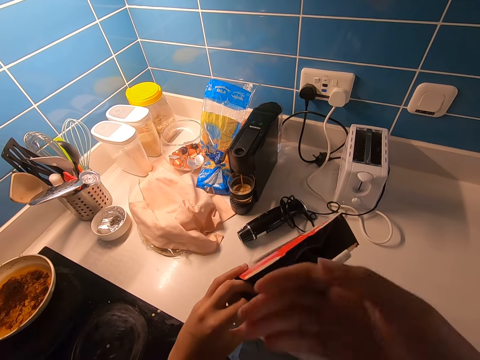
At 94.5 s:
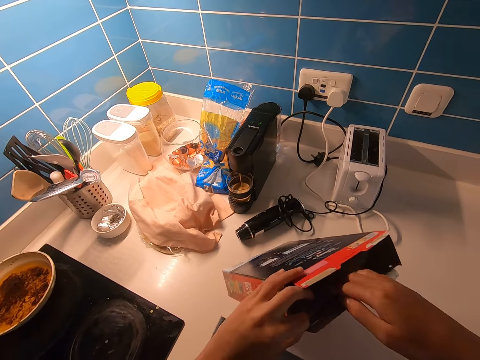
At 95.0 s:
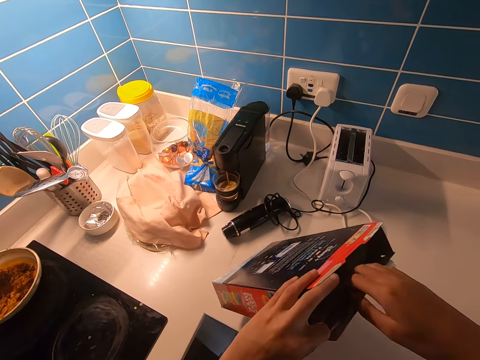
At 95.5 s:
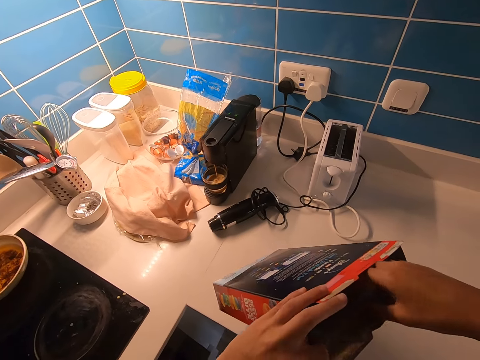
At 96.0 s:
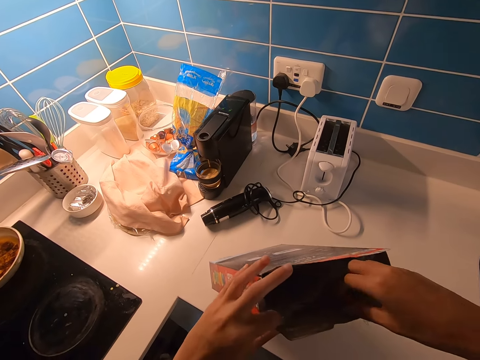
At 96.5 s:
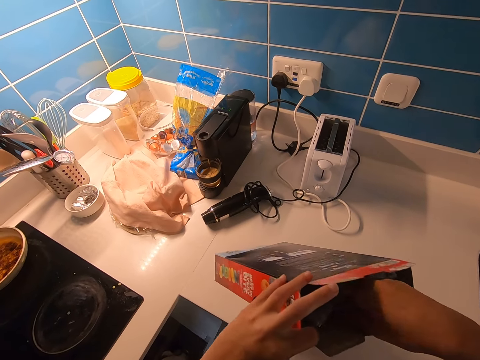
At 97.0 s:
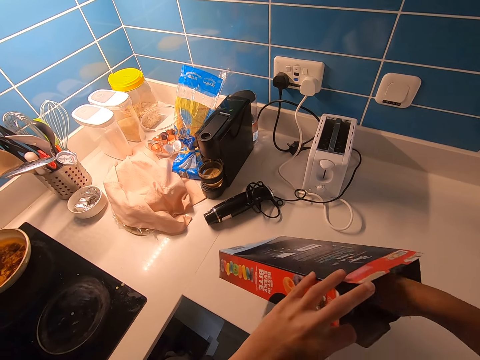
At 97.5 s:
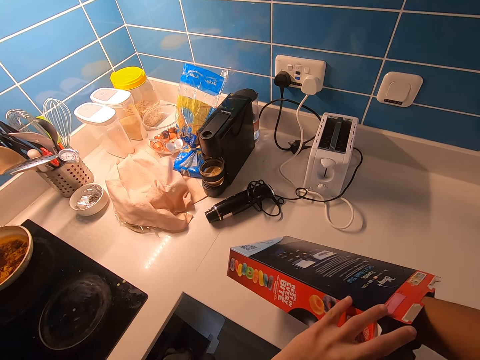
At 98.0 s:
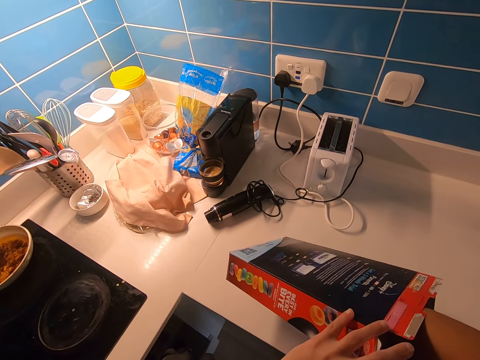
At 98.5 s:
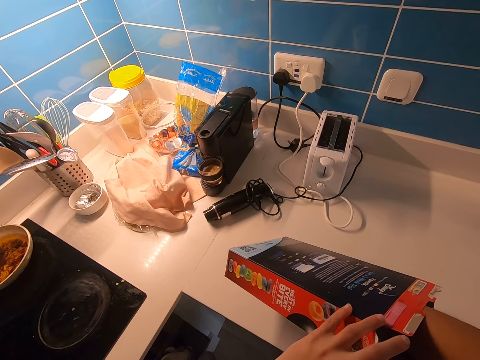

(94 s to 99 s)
The camera wearer puts a hand inside a cereal box.

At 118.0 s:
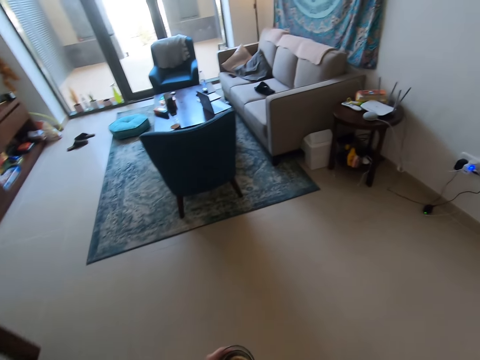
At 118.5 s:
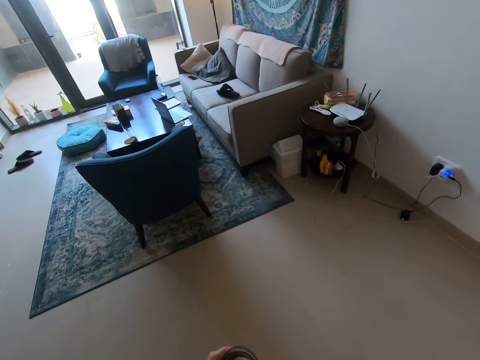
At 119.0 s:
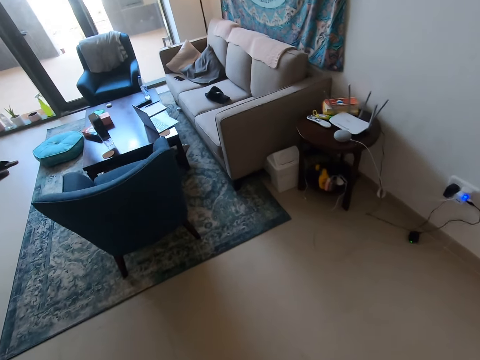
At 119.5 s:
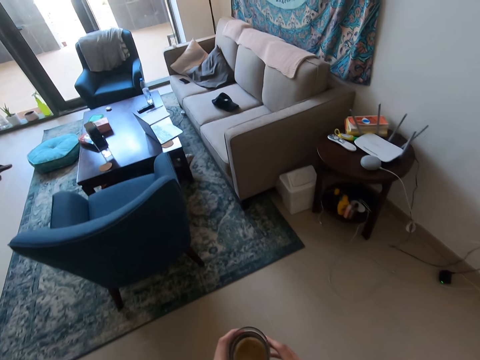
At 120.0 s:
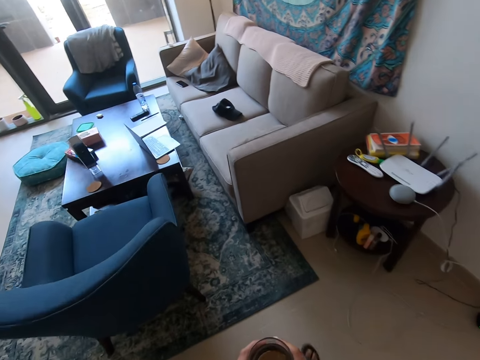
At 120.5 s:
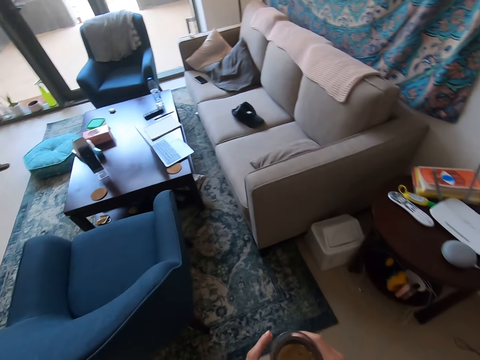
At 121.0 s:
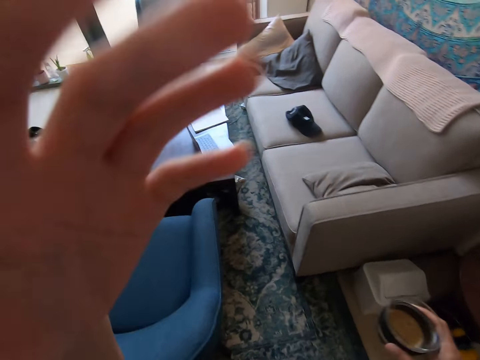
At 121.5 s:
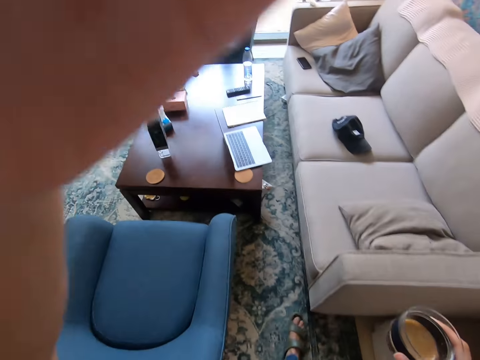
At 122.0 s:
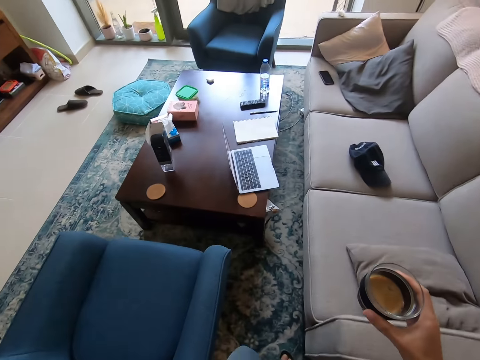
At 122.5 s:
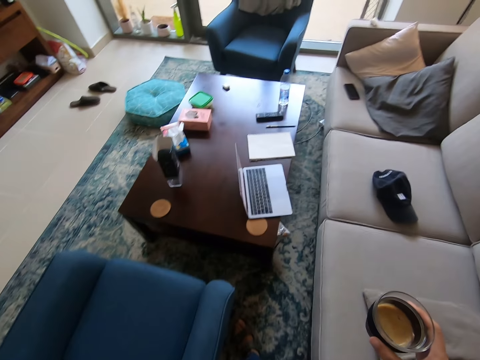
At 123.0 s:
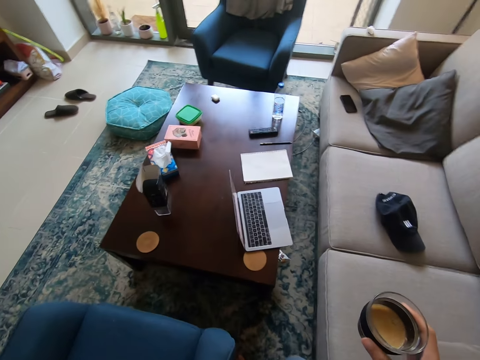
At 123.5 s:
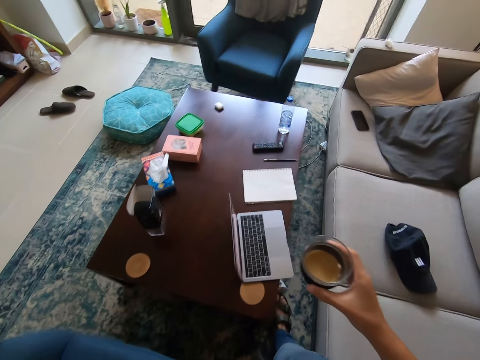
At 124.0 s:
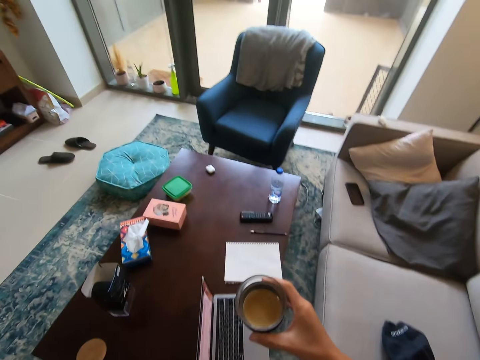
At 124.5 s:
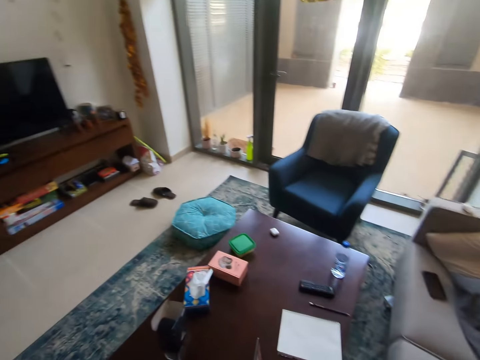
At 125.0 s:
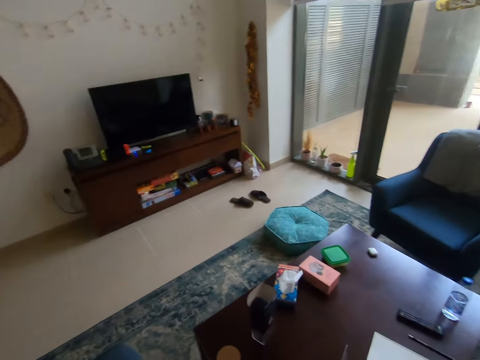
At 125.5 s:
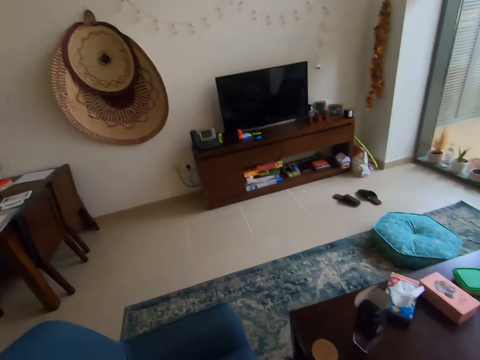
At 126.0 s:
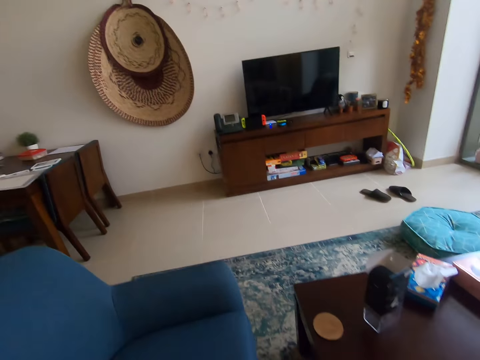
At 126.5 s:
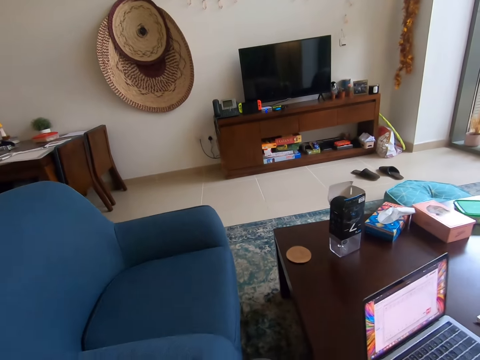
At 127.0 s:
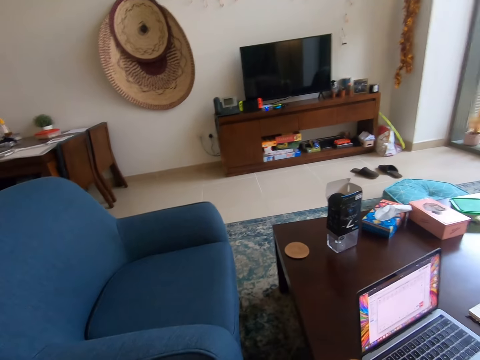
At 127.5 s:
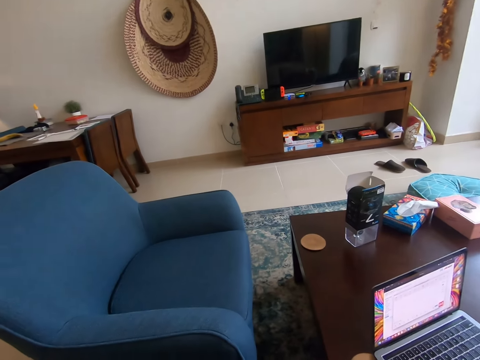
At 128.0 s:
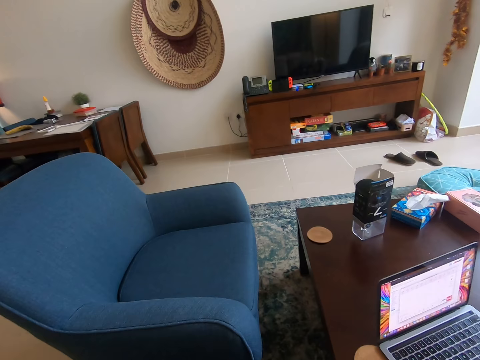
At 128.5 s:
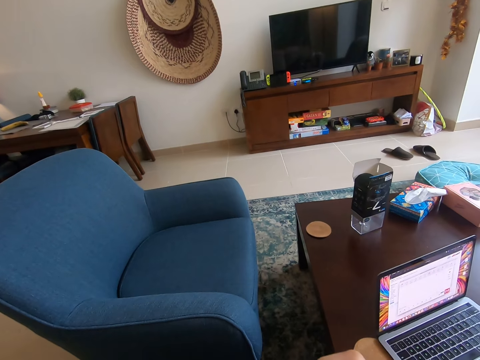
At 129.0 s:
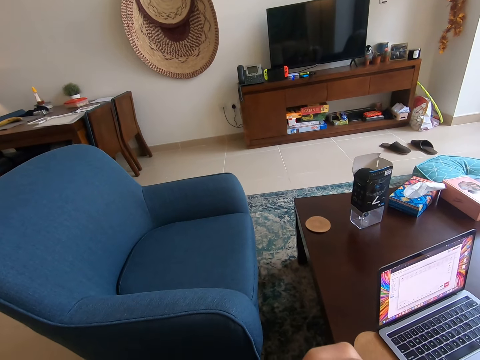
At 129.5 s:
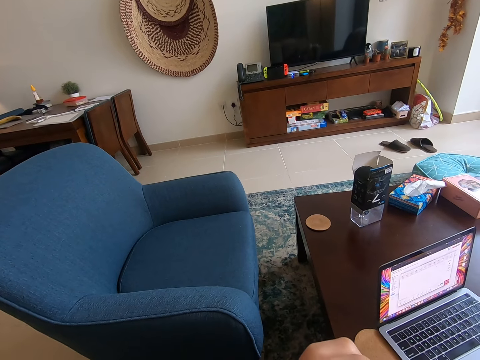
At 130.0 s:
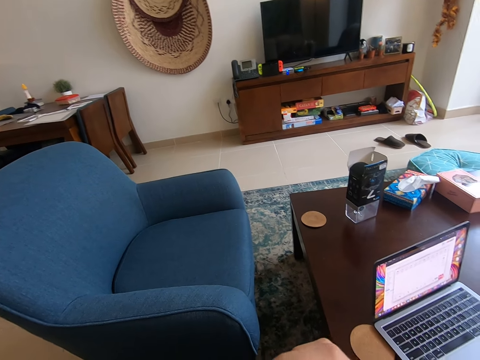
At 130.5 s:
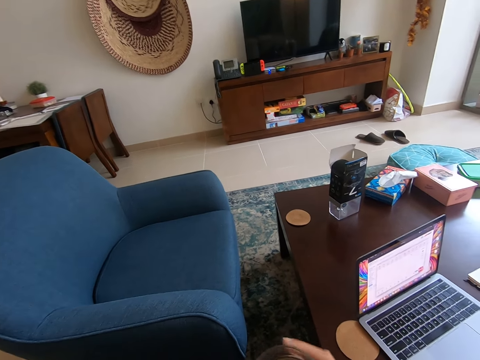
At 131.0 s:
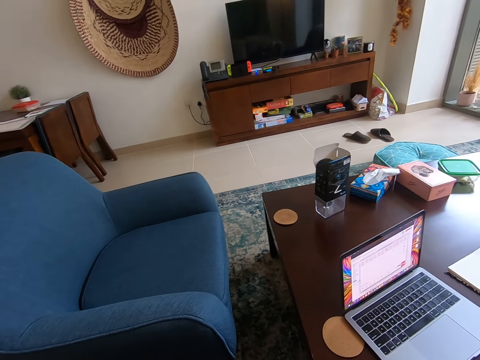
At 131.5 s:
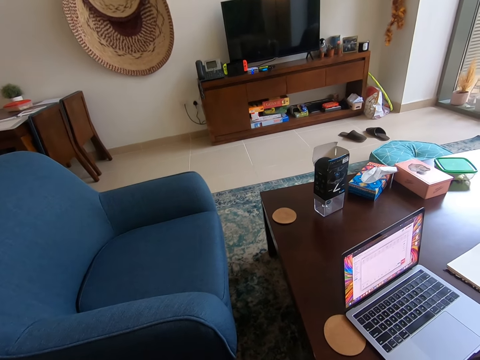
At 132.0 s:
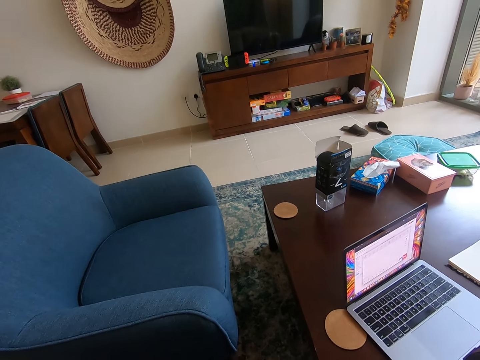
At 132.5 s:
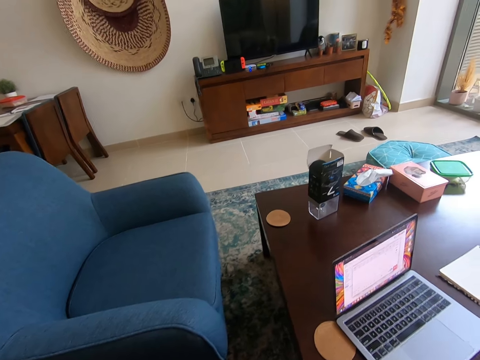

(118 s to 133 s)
The camera wearer switches a coffee mug to the other hand. They move a hand. They sit on a sofa. They drink a coffee.

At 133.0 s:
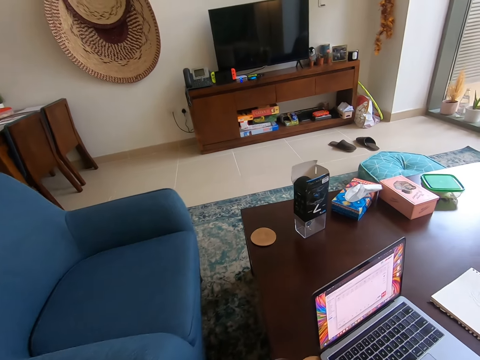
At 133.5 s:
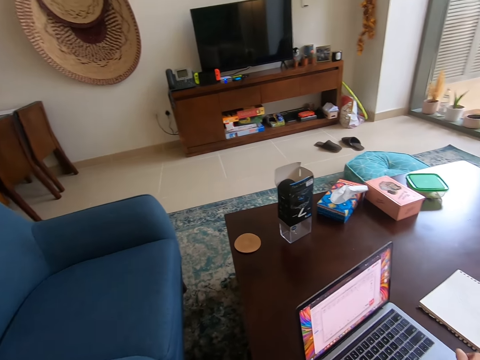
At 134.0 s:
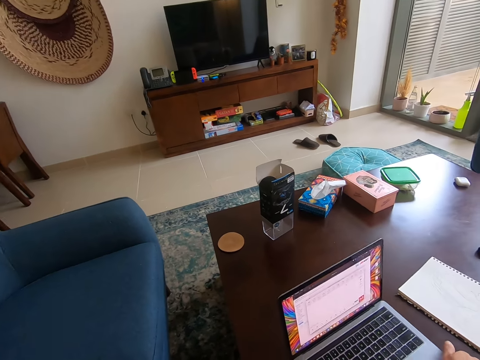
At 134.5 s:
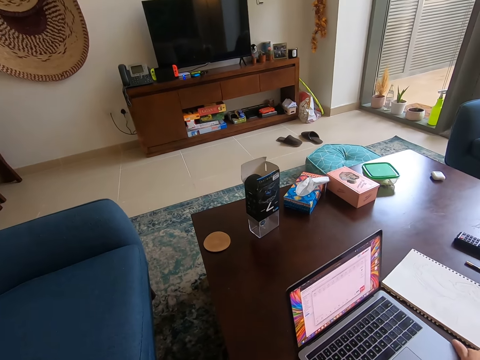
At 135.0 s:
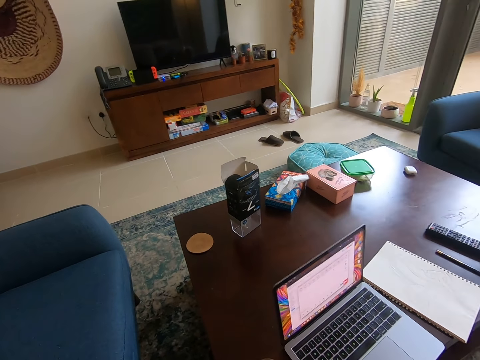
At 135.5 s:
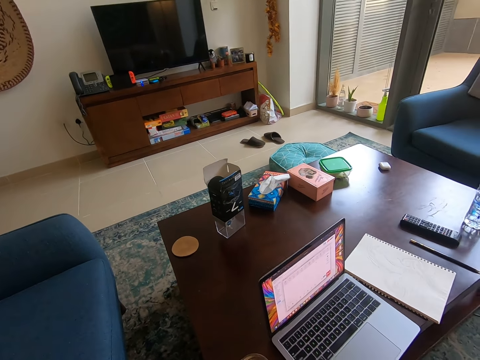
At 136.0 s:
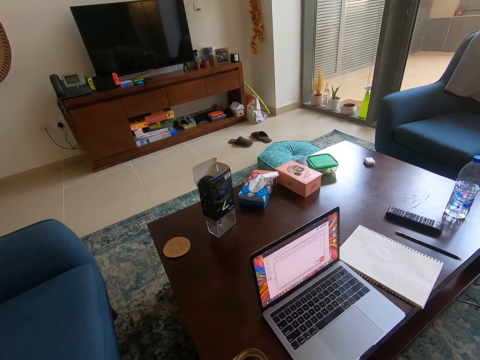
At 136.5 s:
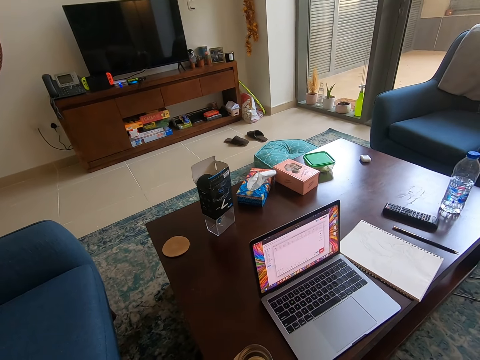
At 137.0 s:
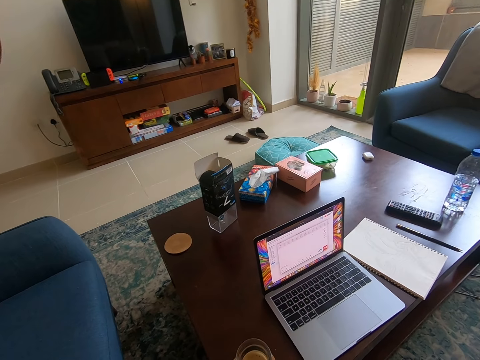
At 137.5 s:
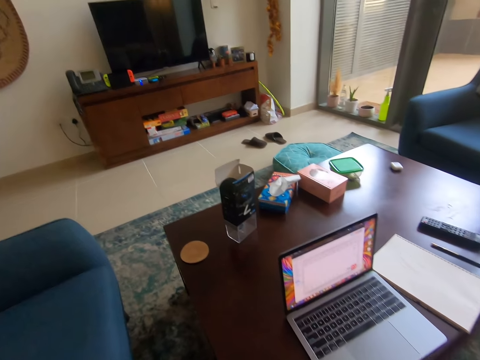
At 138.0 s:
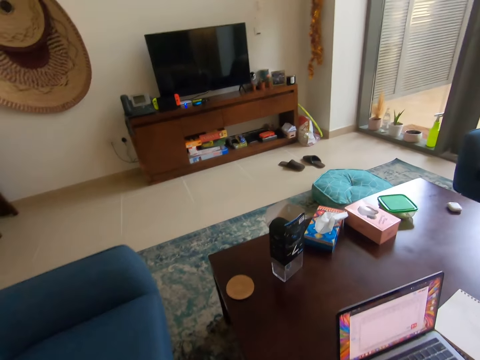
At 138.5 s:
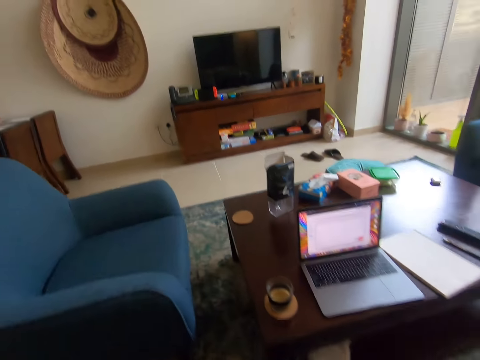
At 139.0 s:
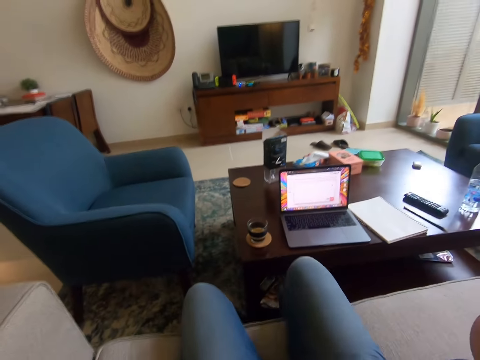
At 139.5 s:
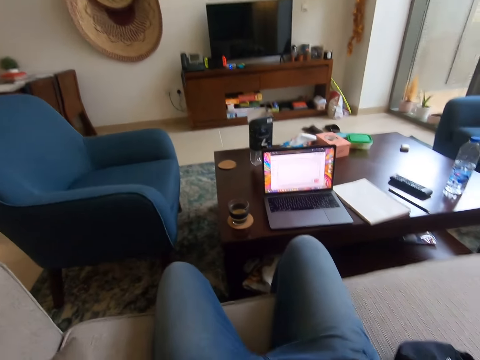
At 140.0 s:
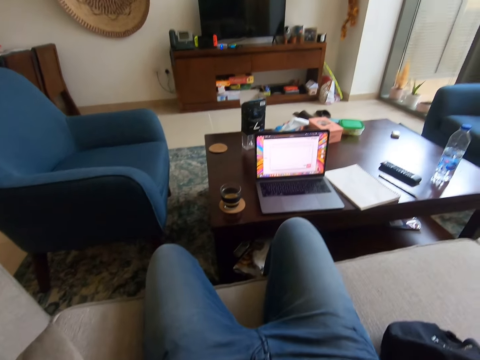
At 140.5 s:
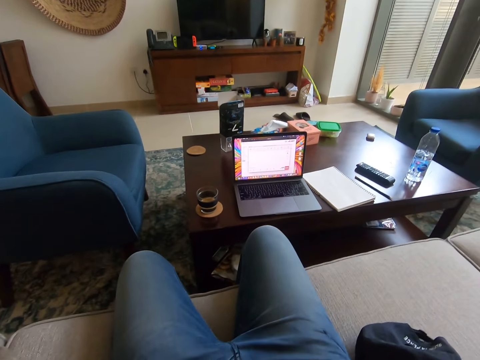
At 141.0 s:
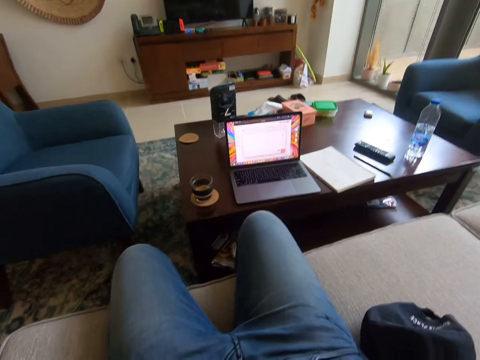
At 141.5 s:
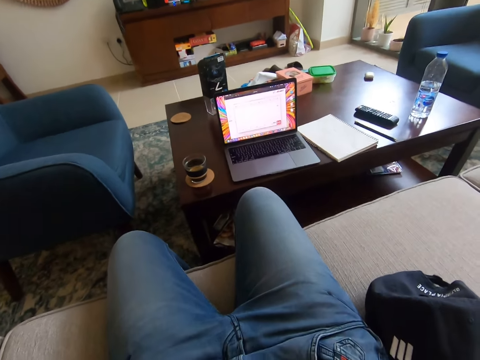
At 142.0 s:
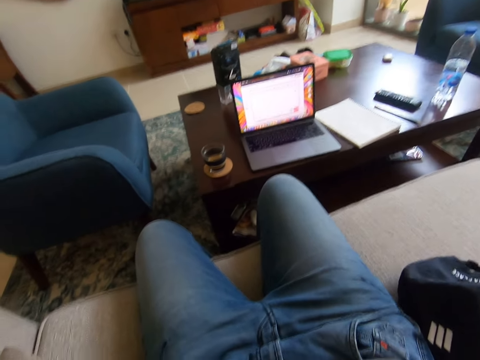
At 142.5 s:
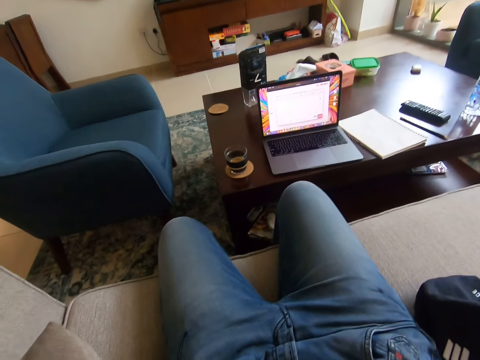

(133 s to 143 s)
The camera wearer moves a laptop on the table. They put a coffee mug on the table. They sit upright.
